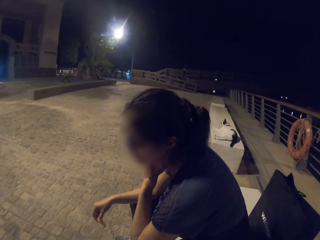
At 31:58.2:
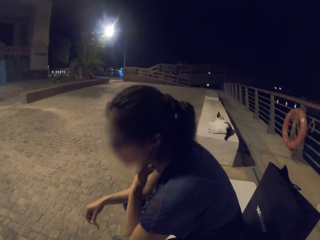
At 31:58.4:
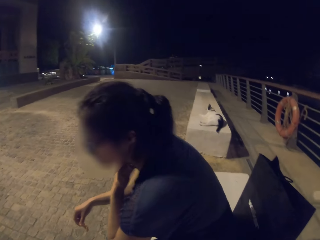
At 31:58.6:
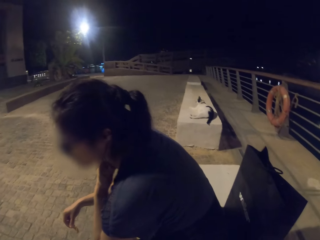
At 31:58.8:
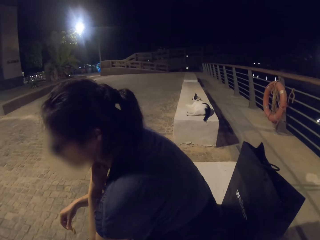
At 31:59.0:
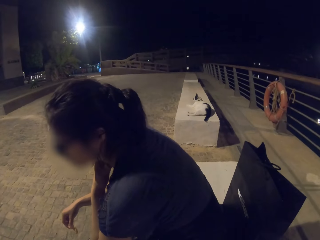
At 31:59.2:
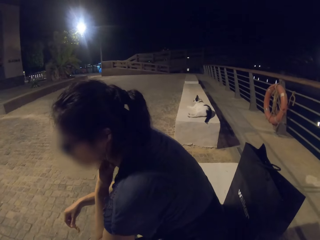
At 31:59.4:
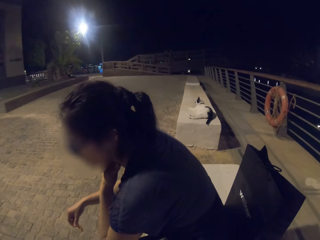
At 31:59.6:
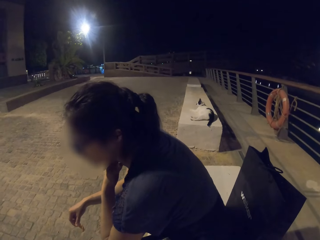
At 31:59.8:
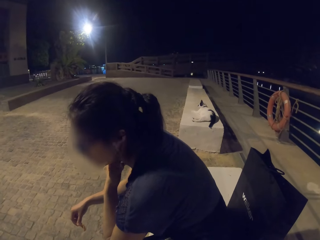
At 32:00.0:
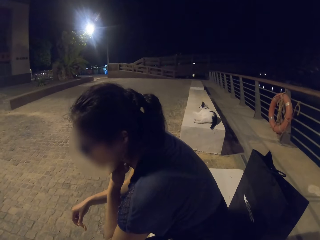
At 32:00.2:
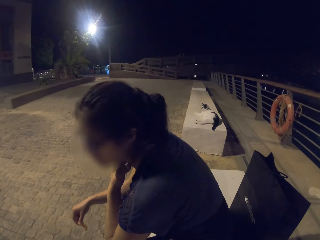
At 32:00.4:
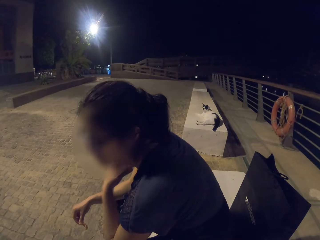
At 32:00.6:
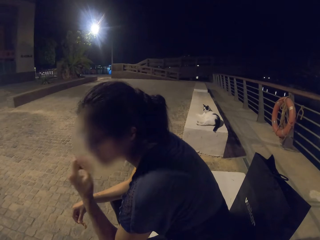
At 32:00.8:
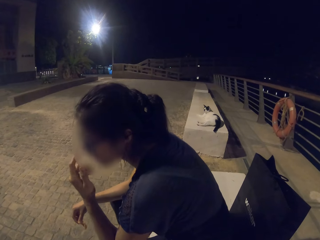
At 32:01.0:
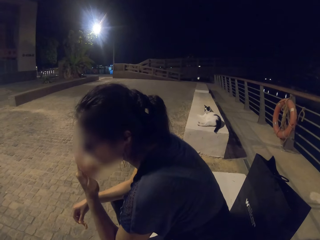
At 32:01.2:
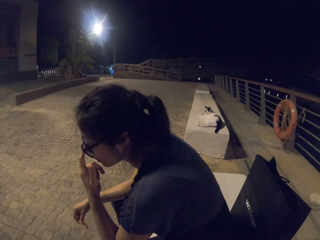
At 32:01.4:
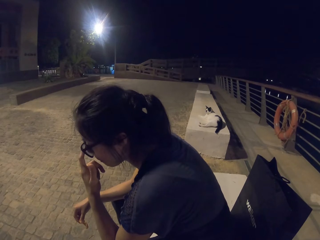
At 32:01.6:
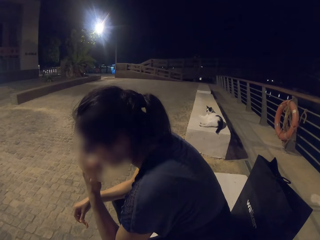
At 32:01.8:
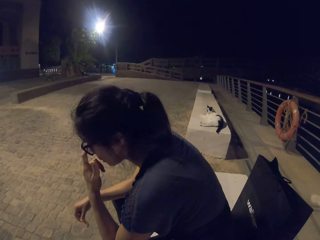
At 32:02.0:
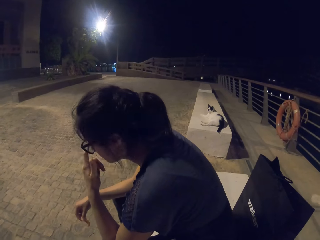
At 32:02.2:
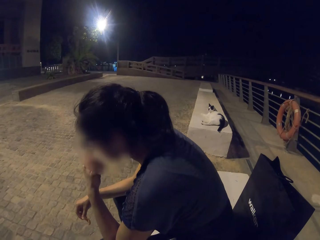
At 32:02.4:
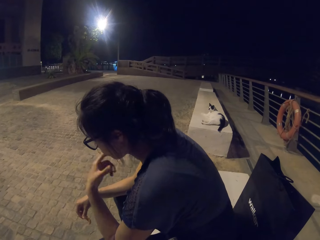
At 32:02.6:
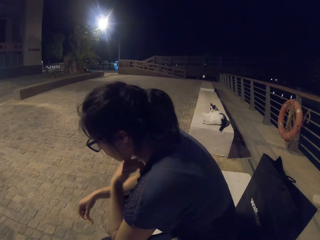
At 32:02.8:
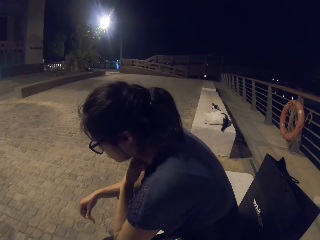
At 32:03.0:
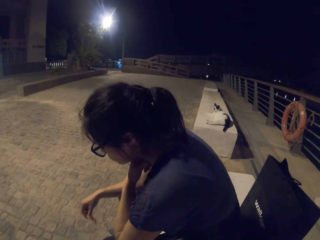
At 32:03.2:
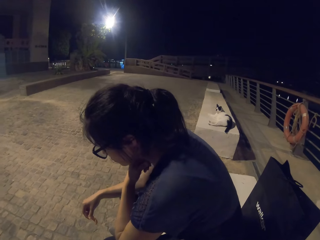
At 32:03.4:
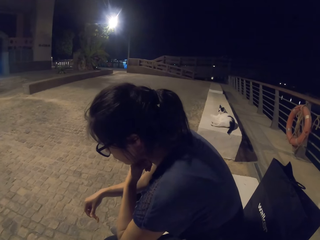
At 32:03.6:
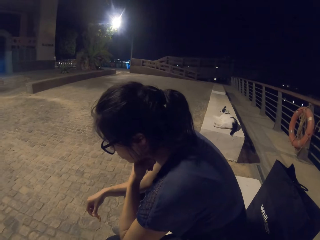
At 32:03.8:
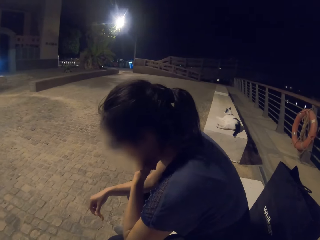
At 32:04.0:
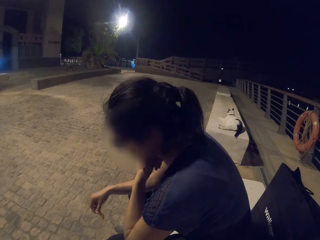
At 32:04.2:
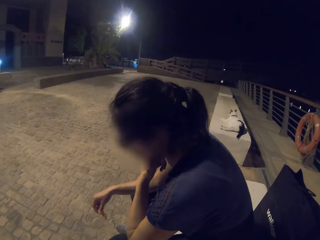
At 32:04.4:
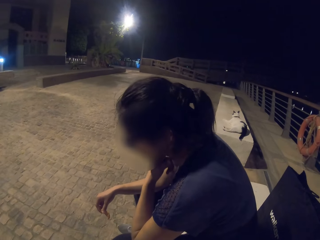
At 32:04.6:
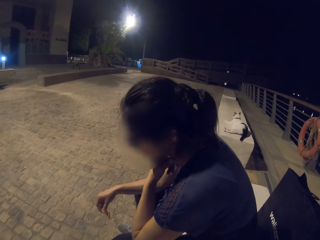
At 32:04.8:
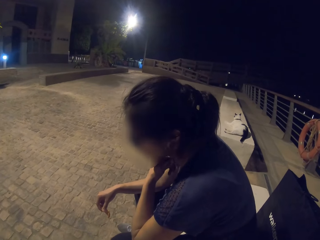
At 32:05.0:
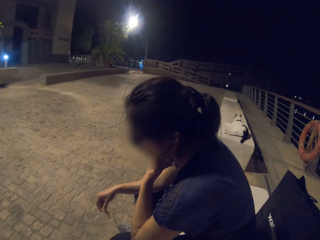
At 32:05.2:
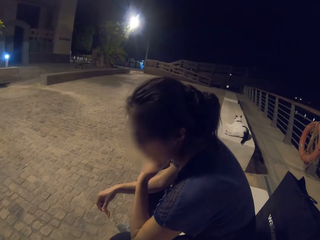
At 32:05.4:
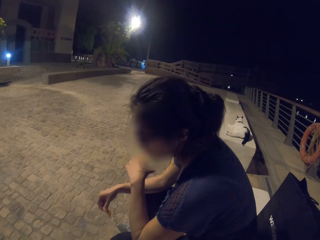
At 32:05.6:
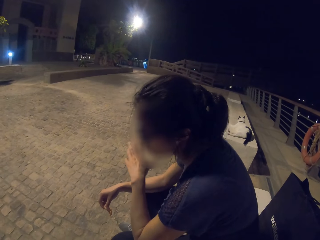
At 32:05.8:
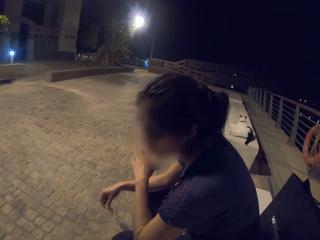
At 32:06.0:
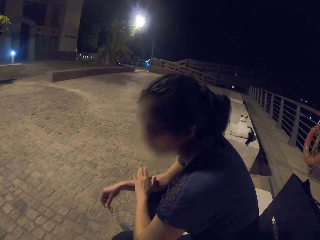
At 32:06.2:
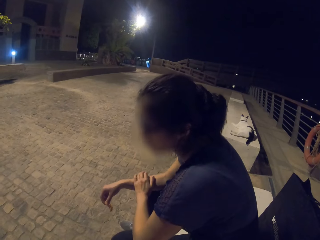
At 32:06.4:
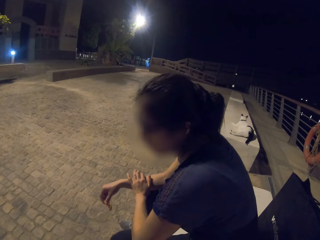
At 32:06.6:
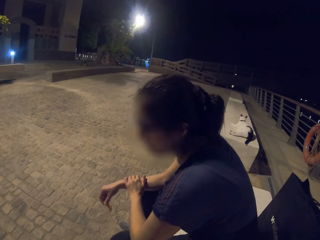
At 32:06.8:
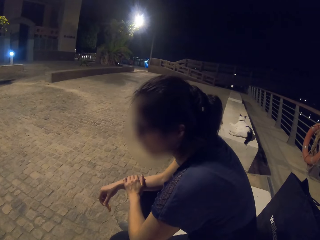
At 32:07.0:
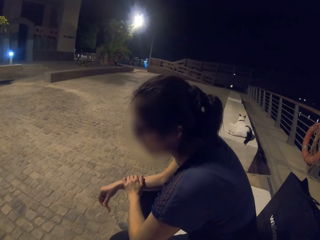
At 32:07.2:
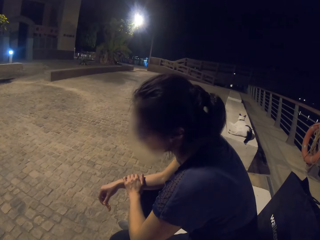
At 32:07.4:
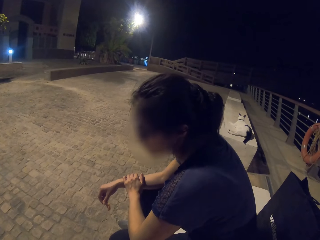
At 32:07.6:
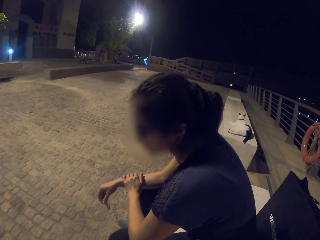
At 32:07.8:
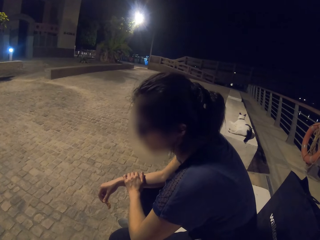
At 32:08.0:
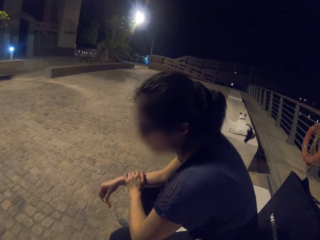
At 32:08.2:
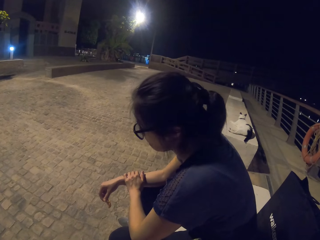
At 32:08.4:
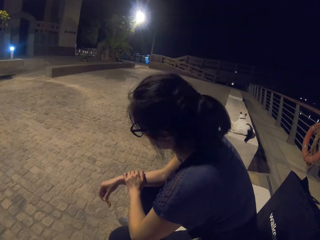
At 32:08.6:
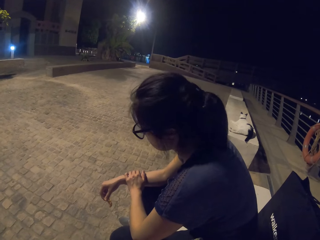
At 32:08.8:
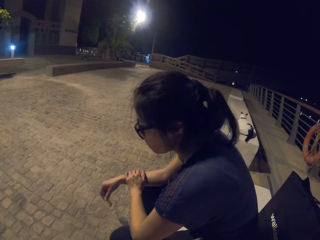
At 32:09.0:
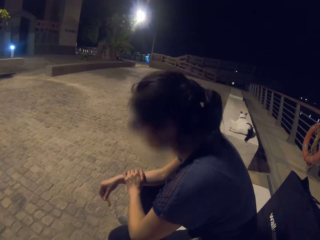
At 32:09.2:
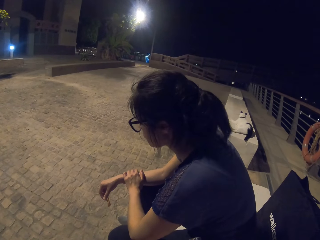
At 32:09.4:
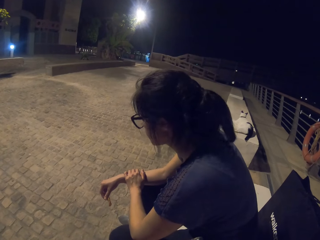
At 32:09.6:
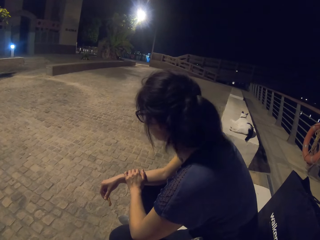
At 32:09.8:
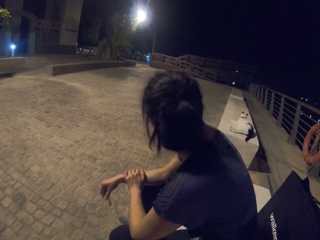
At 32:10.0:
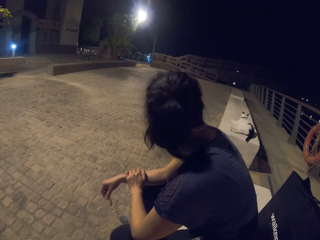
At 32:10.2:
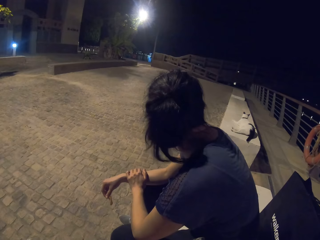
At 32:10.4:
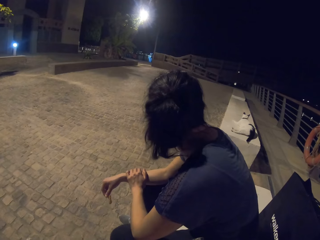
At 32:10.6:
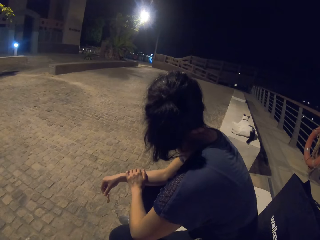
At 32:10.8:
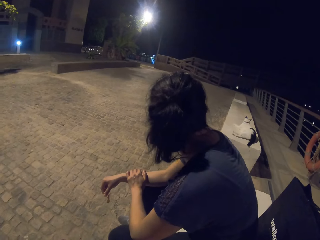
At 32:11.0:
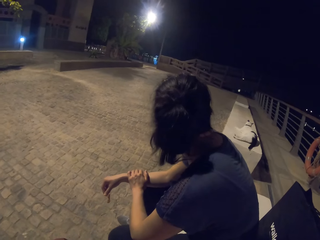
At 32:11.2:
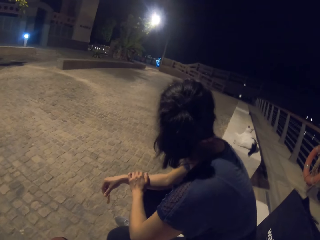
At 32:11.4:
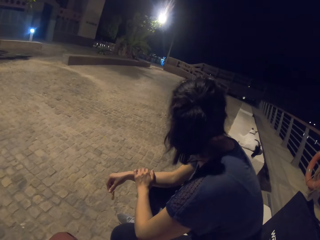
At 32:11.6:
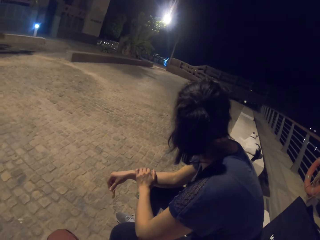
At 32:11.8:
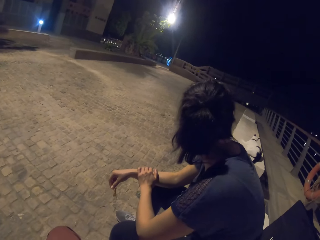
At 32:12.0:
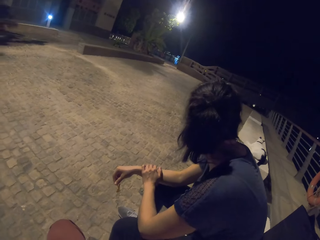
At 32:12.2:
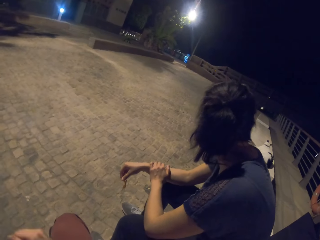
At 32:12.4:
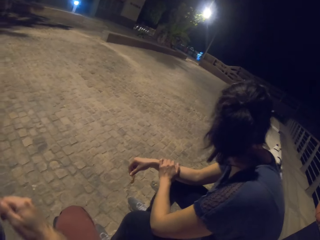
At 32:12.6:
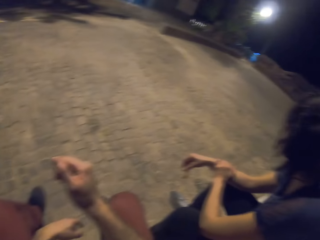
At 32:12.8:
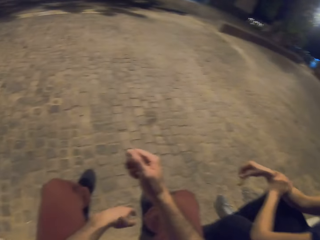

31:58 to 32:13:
A person touches her throat. The person adjusts her eyeglasses. The person touches her throat. The person places her left hand on her right hand. The person shakes her head.

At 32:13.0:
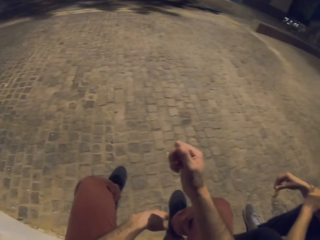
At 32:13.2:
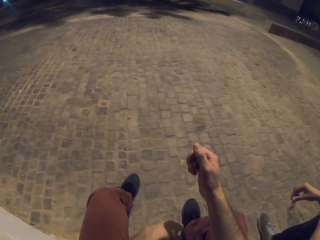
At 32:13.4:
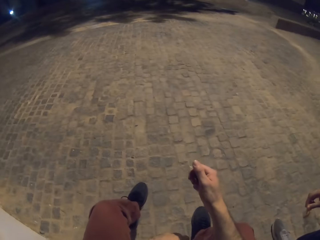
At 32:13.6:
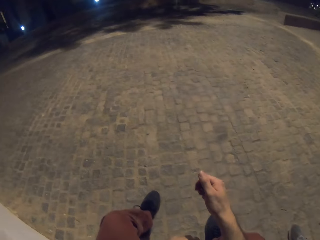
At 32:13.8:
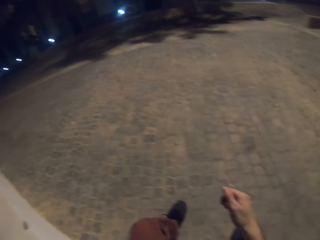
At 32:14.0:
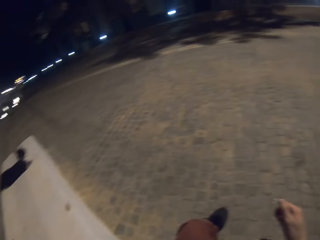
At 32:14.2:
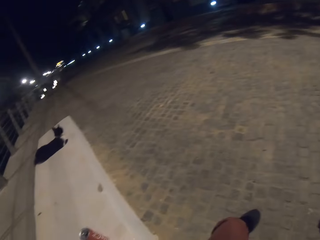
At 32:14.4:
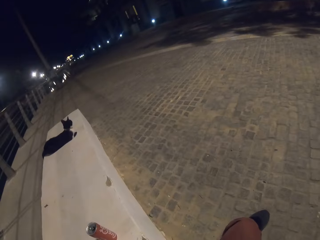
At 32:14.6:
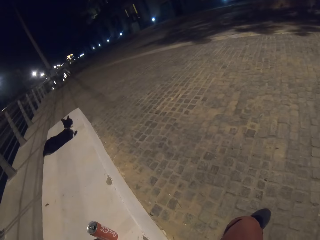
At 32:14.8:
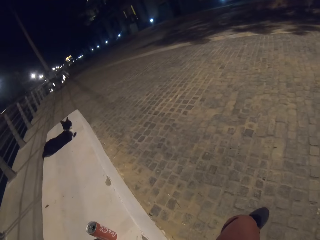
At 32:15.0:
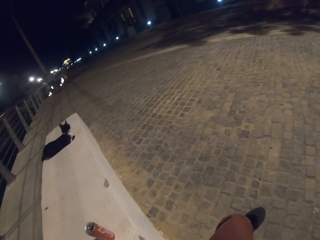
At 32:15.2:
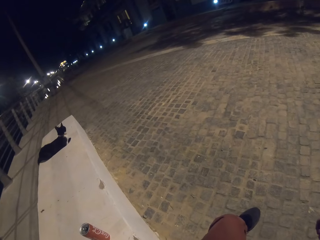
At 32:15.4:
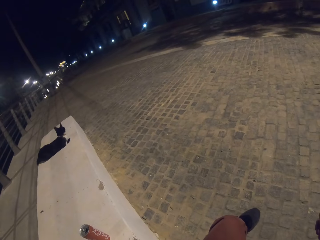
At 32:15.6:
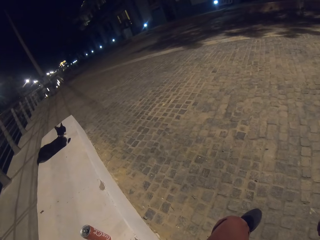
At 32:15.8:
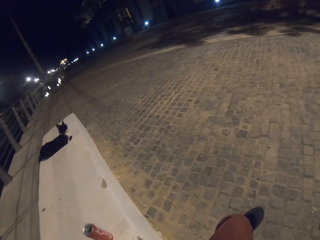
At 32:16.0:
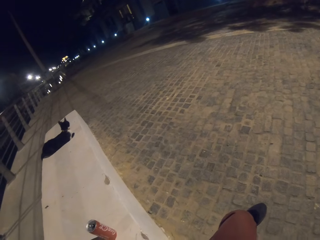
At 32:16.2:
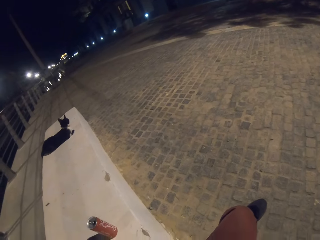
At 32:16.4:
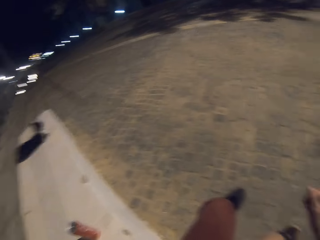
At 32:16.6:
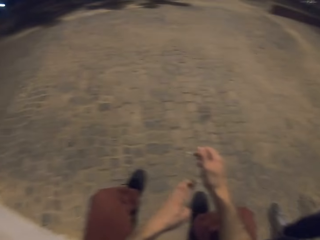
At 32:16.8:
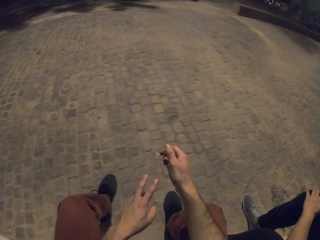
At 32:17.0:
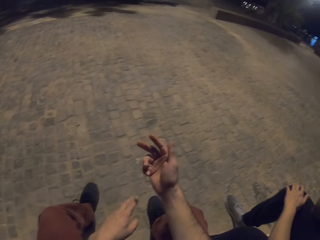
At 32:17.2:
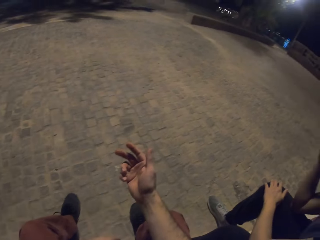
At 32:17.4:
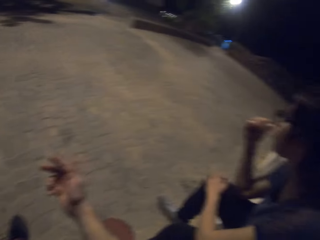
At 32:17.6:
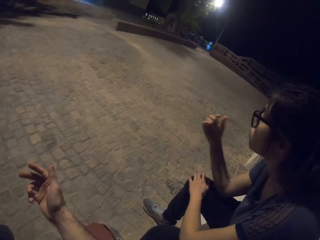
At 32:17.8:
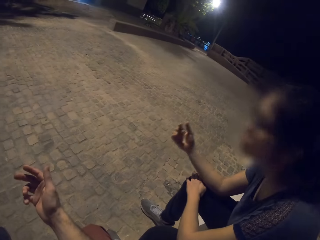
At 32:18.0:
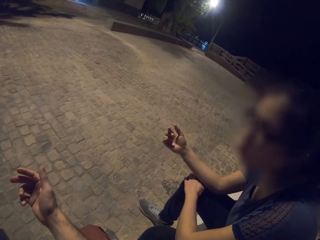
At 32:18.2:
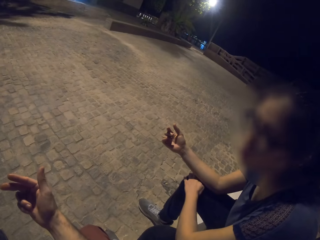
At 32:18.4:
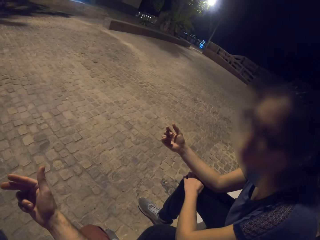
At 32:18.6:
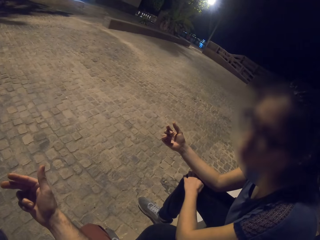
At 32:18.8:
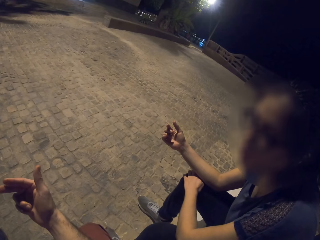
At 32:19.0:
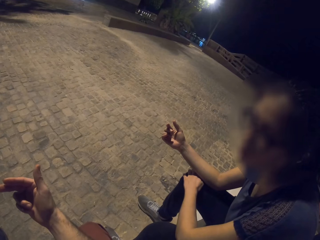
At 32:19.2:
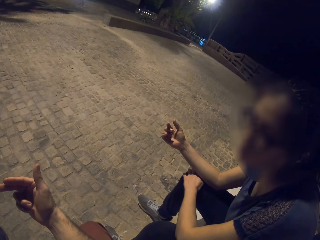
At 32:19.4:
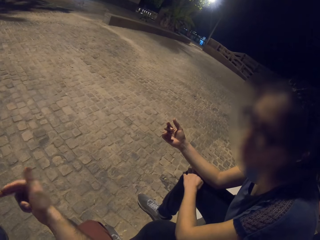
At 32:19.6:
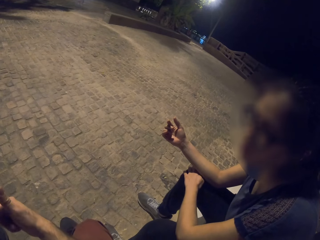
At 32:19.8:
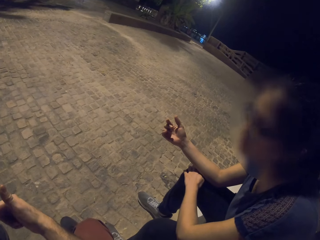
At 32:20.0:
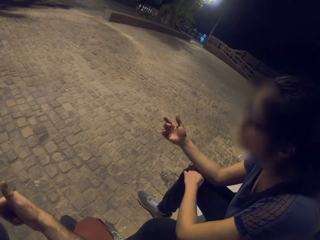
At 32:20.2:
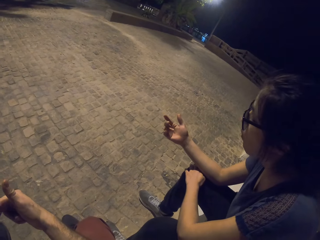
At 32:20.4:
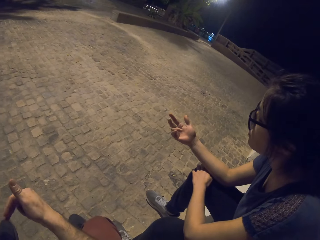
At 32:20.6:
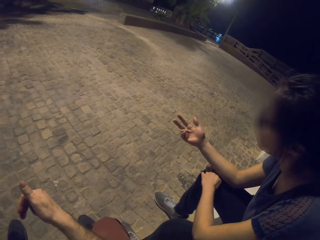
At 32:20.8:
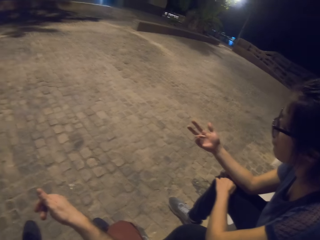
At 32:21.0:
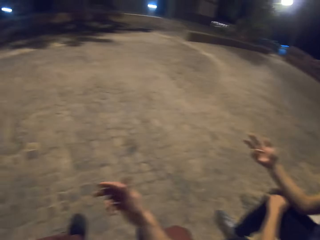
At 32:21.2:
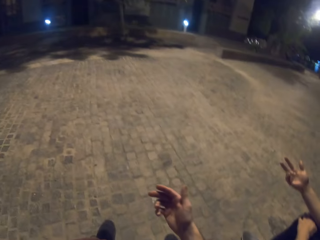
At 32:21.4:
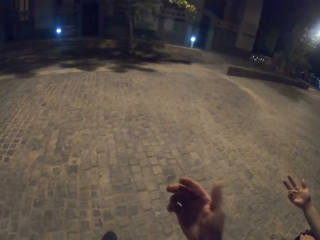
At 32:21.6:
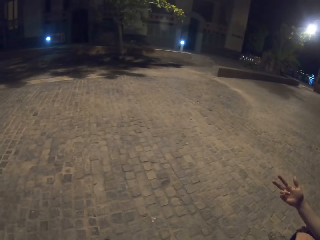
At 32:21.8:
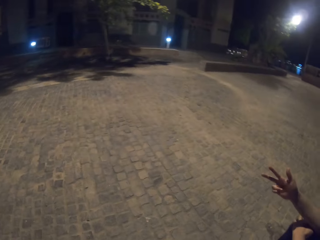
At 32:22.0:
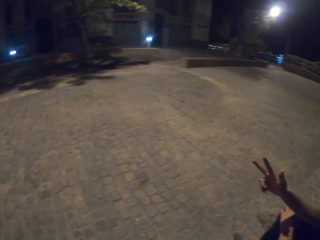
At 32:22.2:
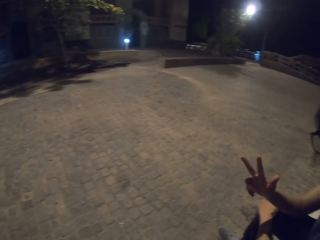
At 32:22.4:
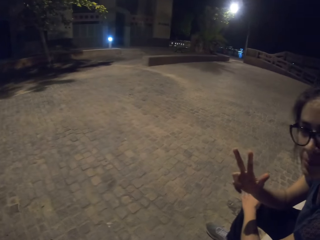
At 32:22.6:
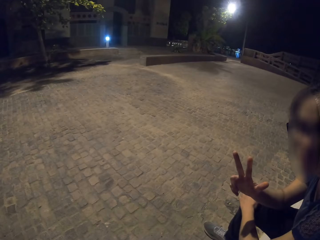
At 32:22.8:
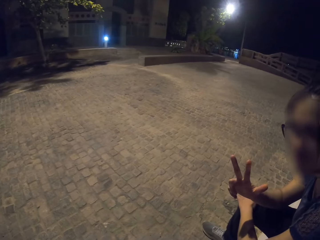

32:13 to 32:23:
The camera wearer shows some hand signs. A lady gestures out.
